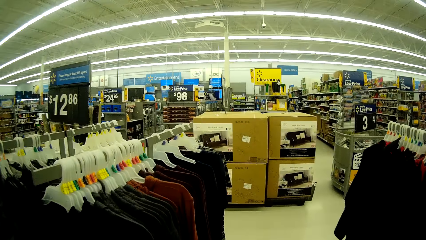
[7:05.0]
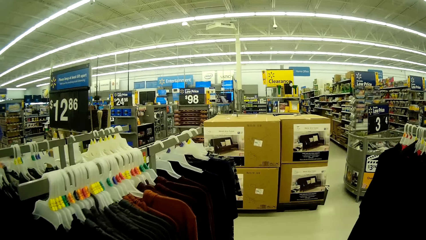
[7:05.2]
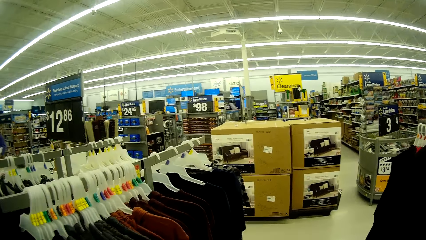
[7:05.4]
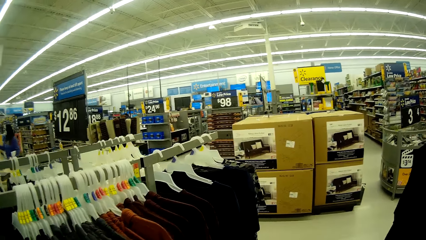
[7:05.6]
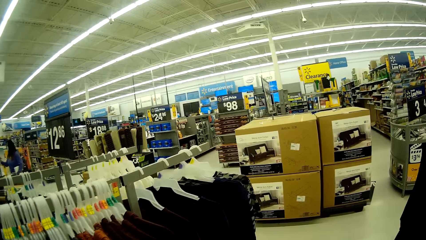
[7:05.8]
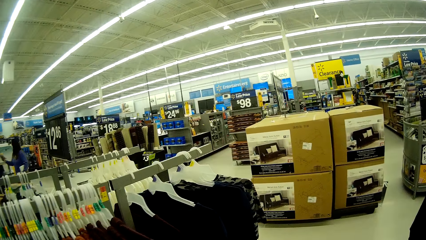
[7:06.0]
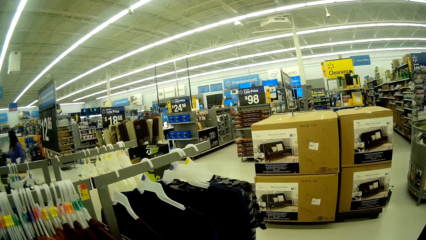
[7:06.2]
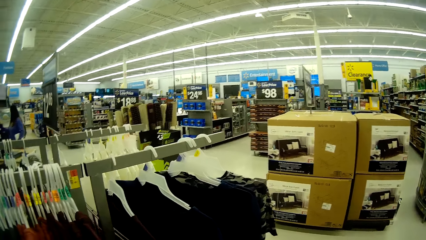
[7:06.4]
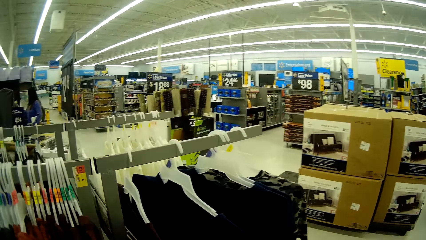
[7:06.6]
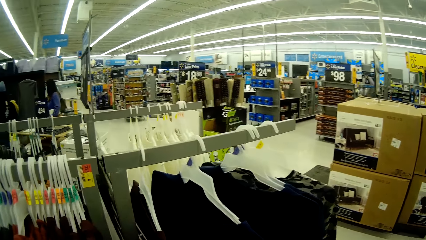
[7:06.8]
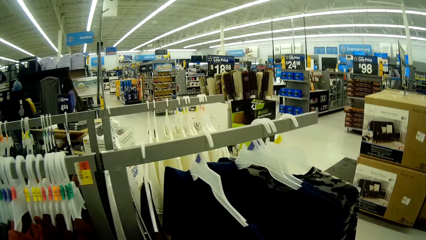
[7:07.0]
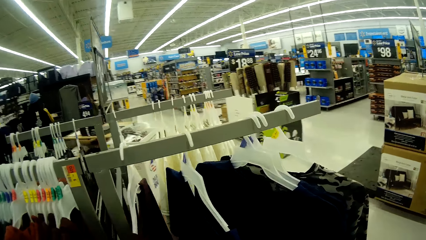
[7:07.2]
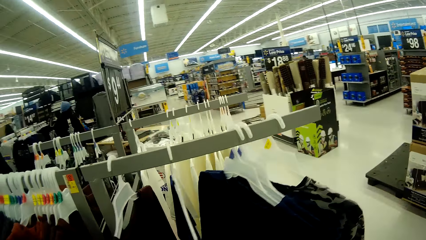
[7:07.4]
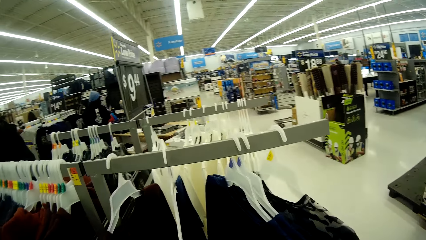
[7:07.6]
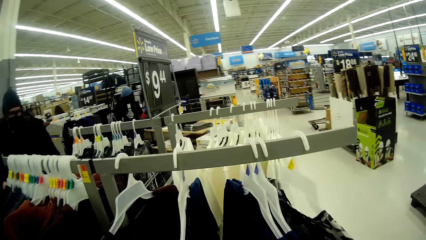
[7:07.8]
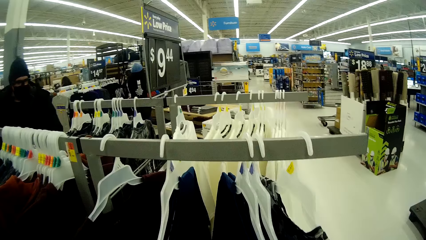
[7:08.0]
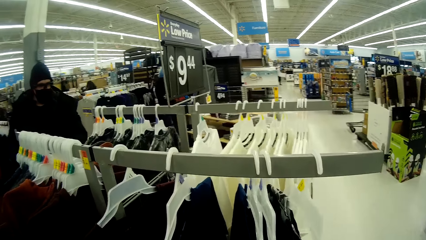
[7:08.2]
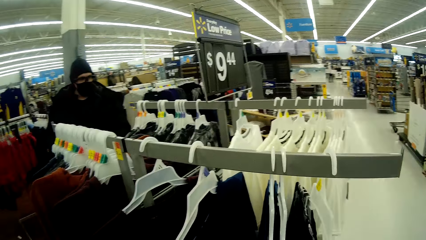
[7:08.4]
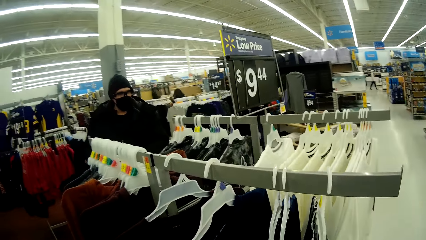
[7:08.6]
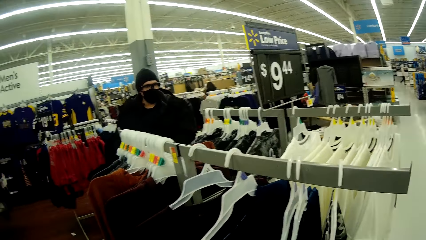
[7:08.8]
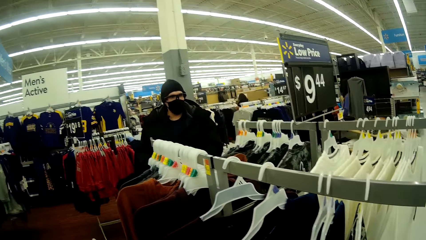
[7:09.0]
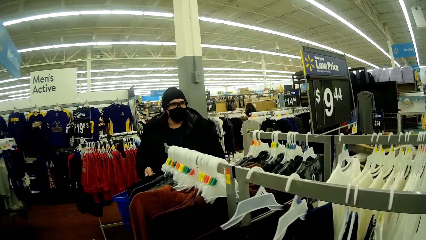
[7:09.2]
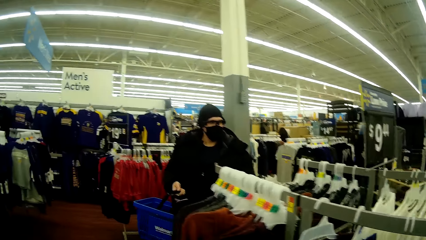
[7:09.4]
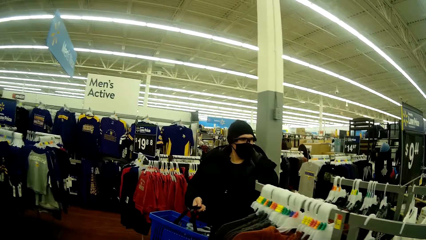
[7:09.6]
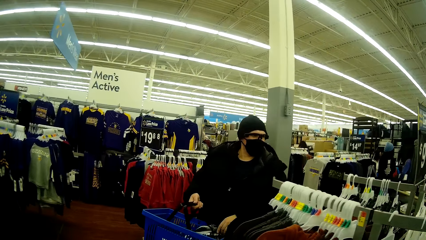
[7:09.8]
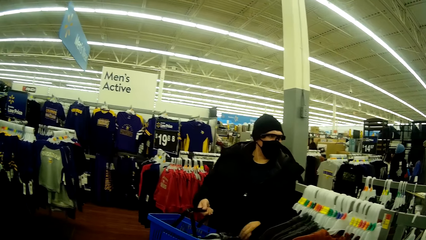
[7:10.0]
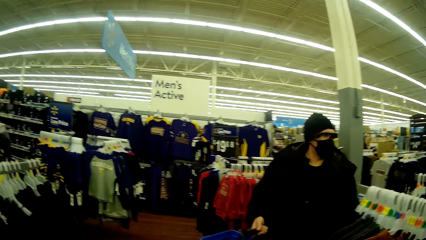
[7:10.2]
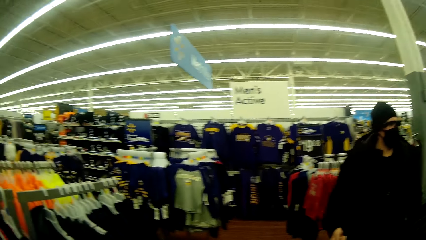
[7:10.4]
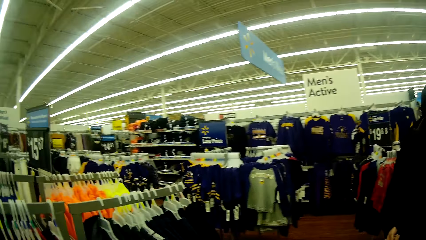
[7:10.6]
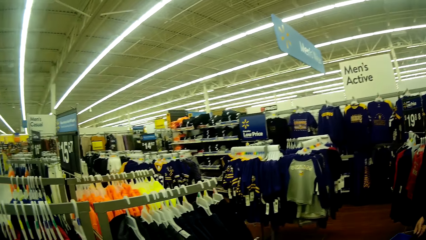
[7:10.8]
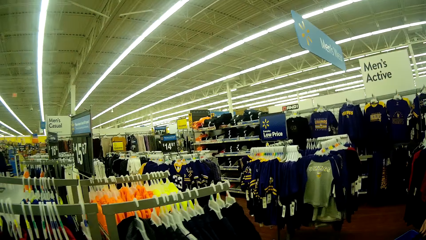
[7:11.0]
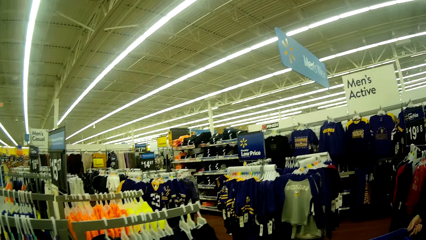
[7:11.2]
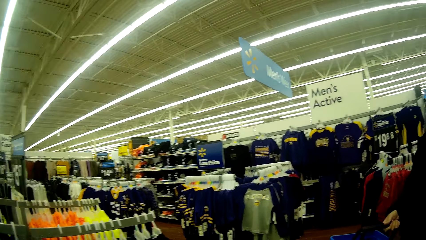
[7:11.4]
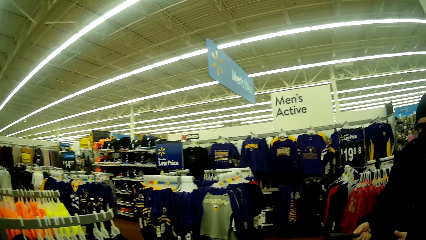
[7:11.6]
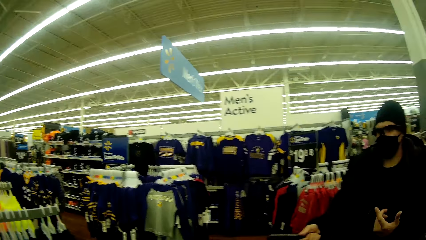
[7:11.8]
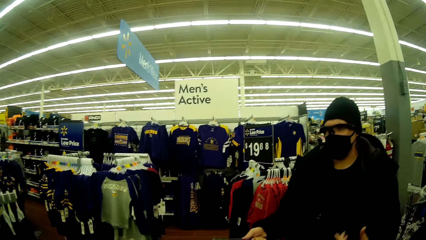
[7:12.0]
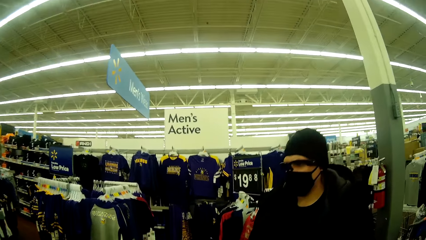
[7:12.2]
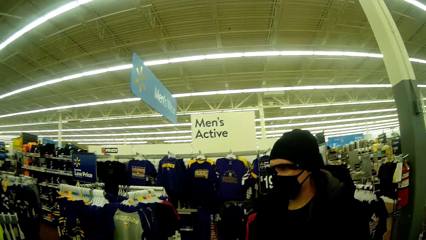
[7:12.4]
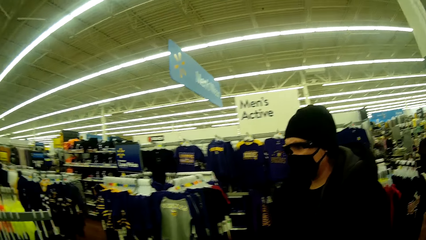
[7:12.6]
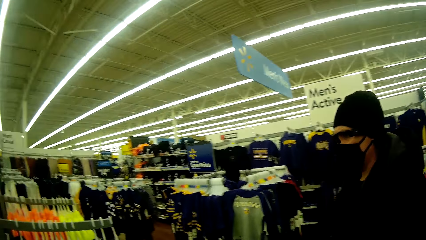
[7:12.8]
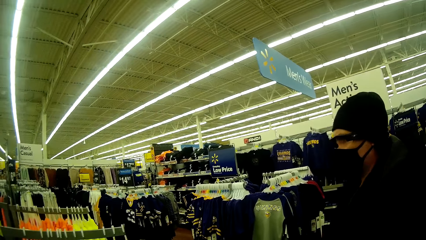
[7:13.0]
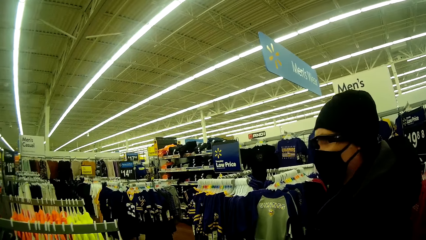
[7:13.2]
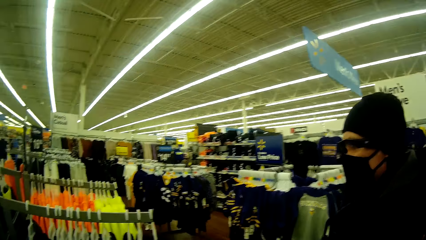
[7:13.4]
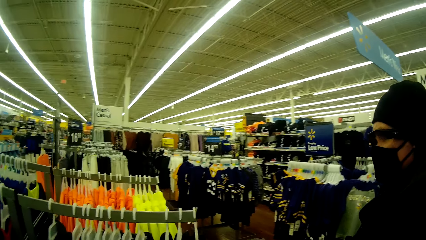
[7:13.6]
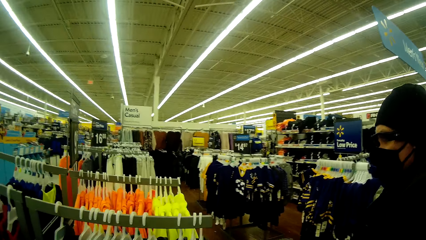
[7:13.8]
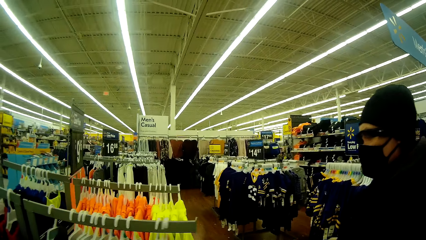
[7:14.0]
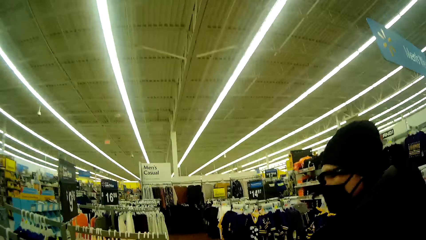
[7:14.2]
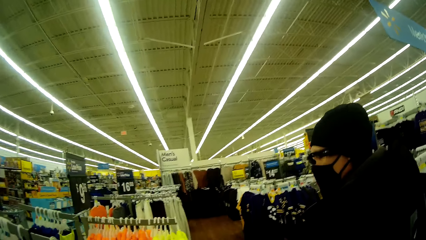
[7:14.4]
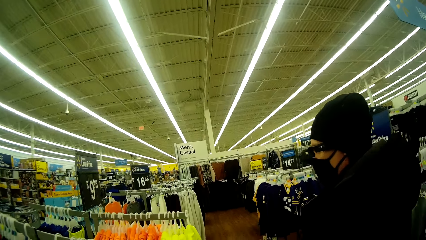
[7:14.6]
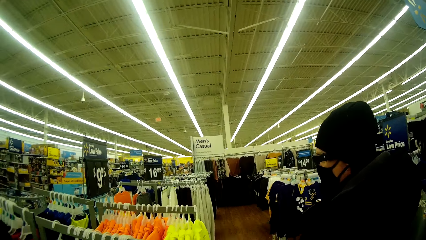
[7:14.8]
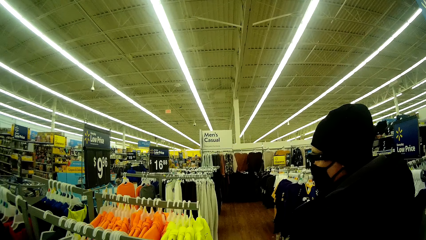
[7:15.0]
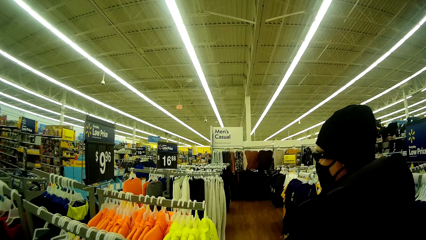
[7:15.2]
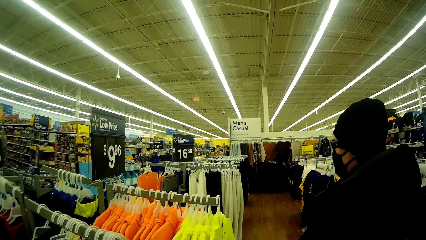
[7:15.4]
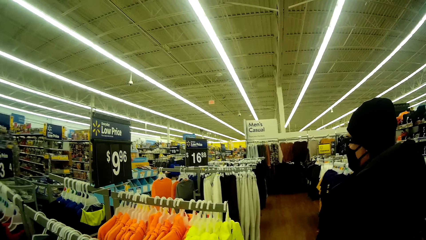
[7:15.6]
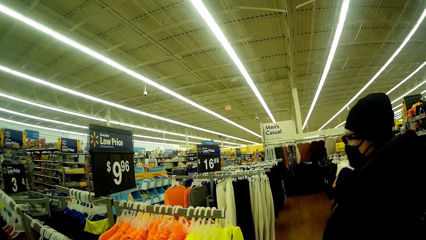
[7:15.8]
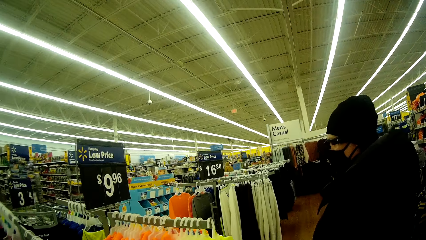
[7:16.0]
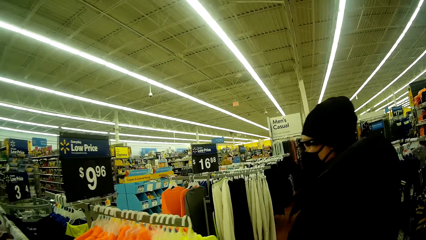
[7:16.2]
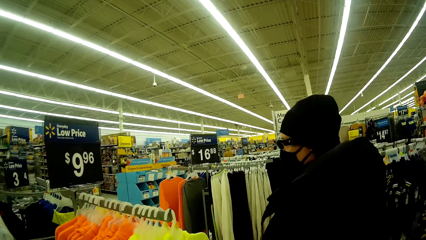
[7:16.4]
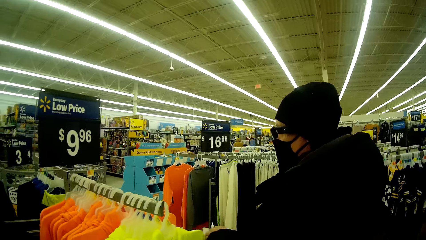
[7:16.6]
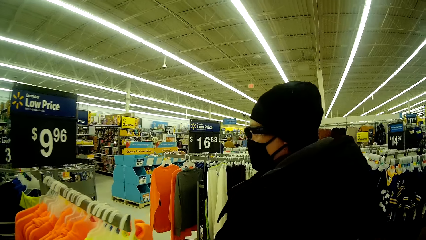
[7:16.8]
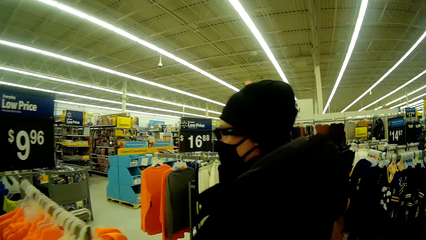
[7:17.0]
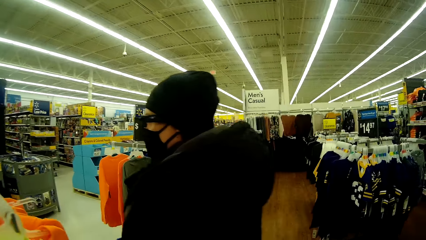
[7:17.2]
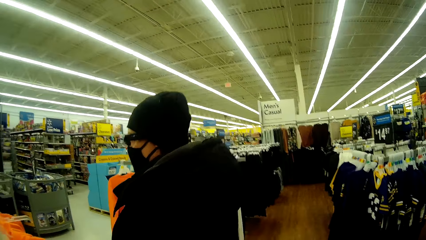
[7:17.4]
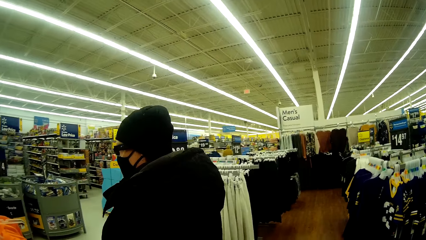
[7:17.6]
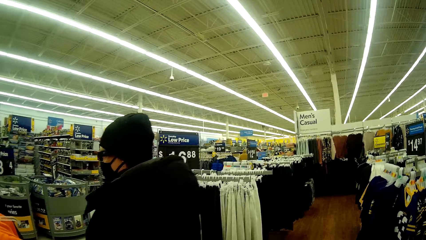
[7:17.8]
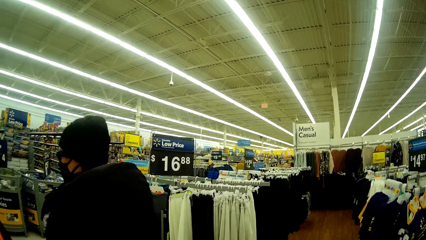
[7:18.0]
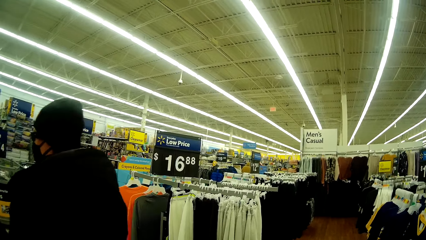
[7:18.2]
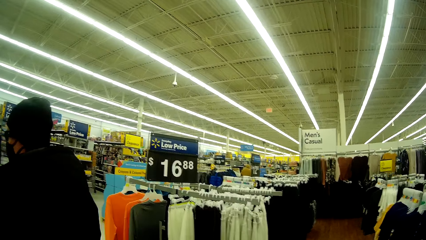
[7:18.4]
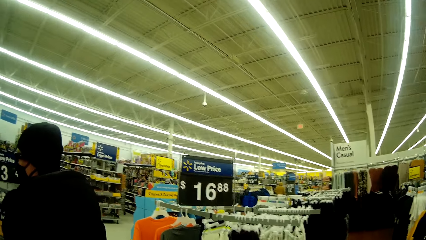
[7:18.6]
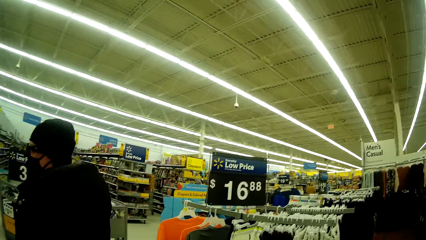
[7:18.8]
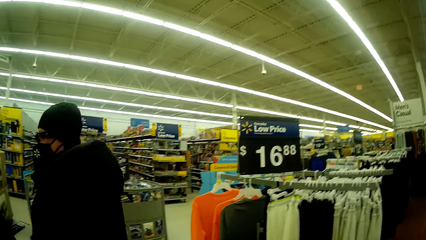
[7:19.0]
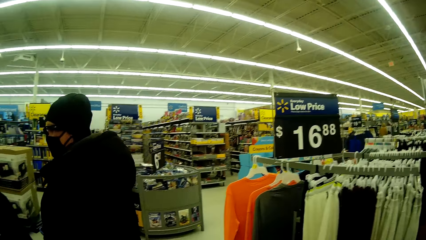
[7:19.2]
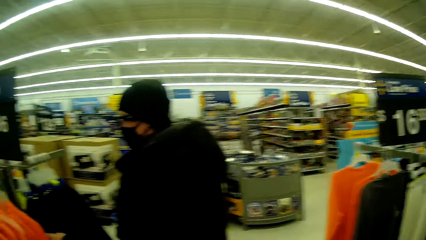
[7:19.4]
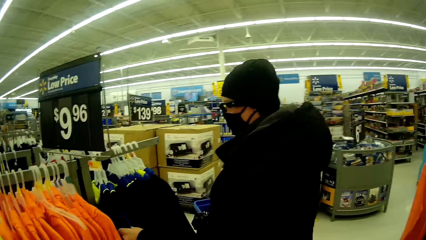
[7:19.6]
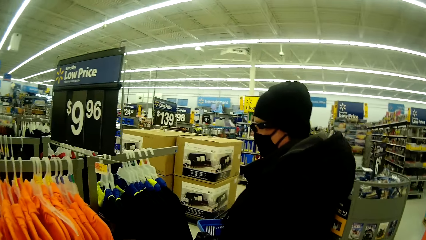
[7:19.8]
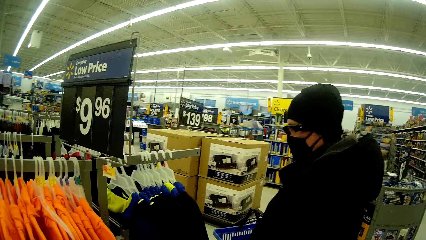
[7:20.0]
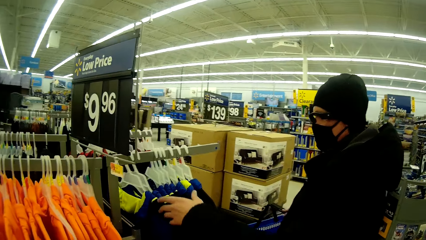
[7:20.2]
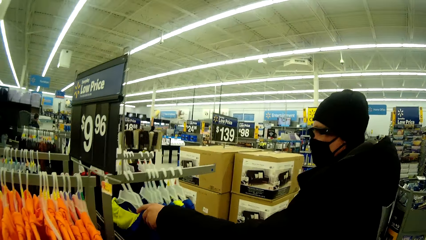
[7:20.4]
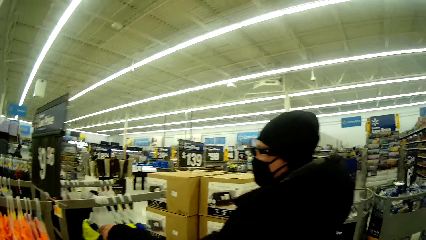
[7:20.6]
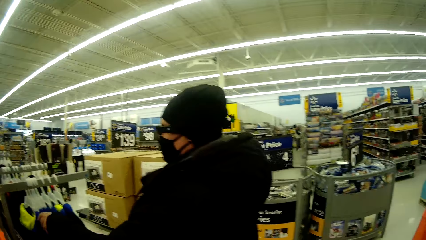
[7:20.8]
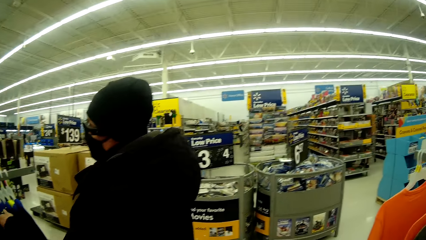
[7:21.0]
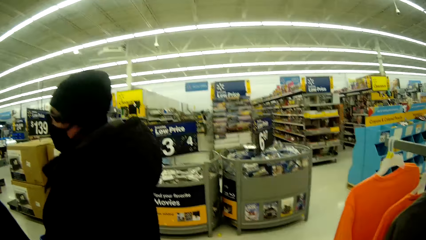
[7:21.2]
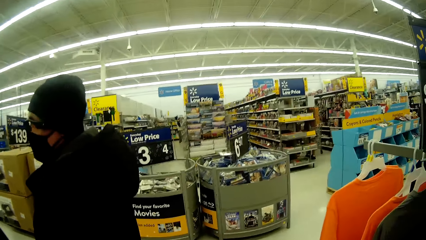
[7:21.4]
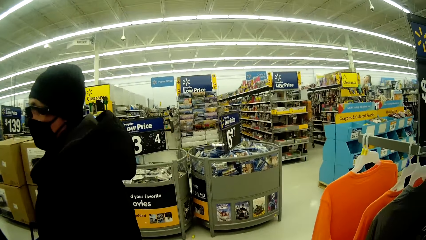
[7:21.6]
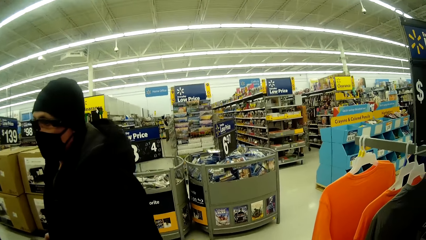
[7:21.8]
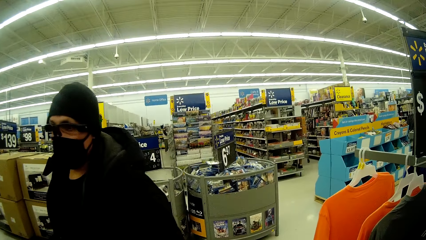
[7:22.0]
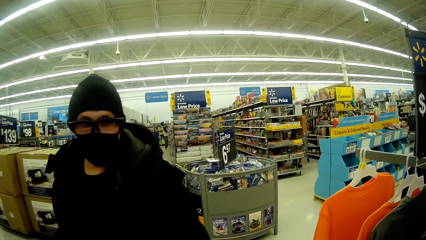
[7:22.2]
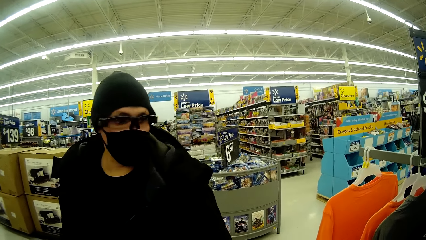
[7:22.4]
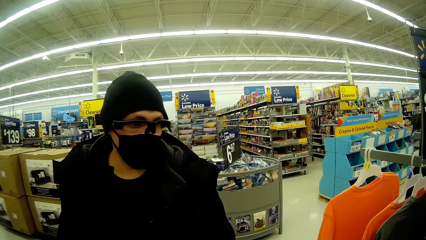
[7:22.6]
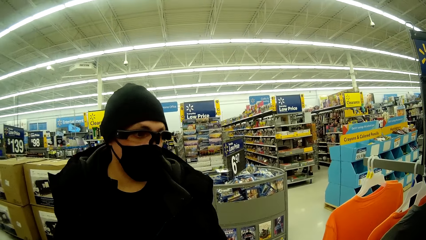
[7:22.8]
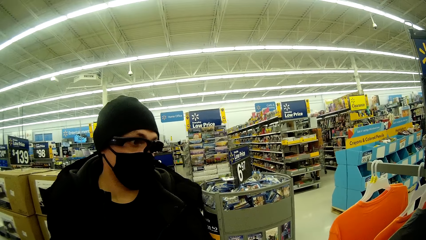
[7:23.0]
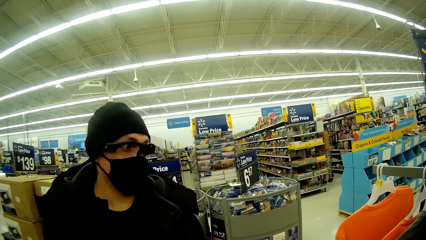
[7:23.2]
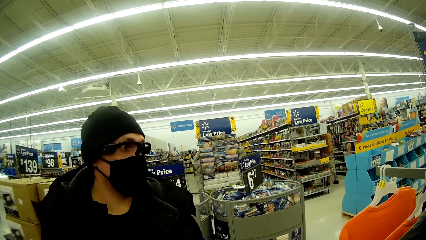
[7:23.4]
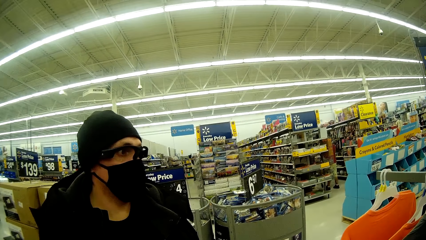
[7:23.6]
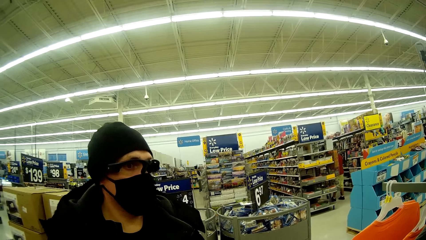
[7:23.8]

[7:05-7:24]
The camera wearer walks around the store. The woman drops the shirt in a basket, walks to another clothes rack, touches a cloth in a clothes rack, and interacts with the man.
